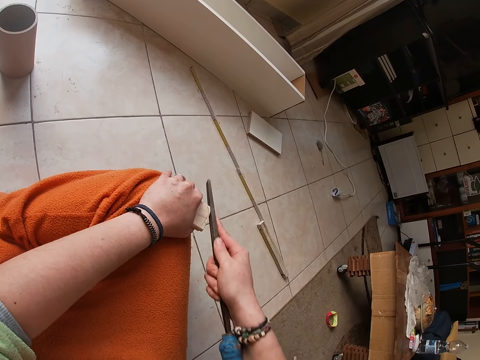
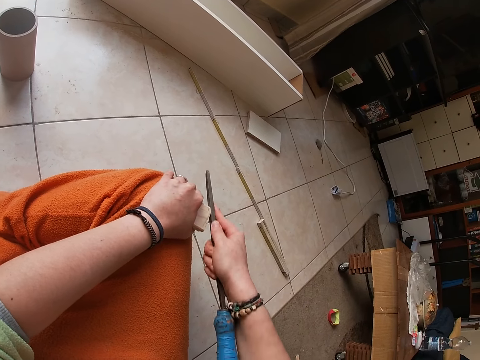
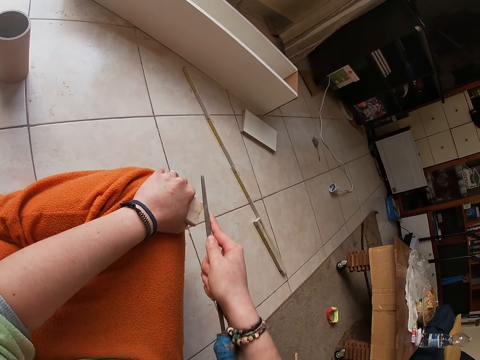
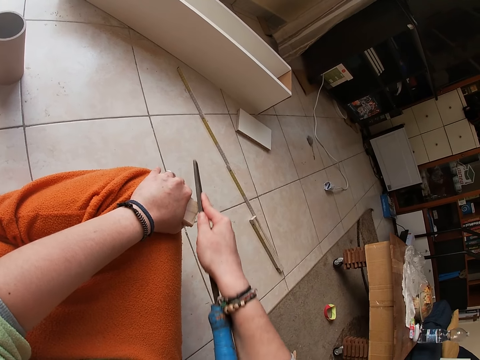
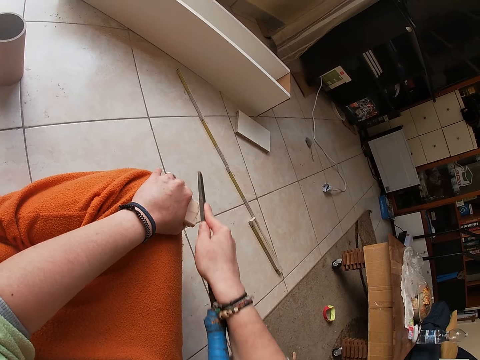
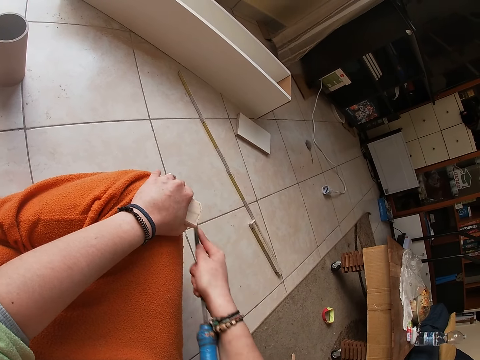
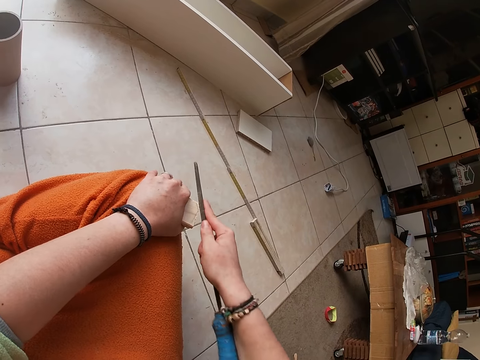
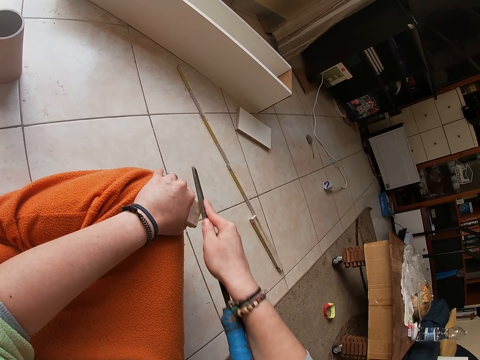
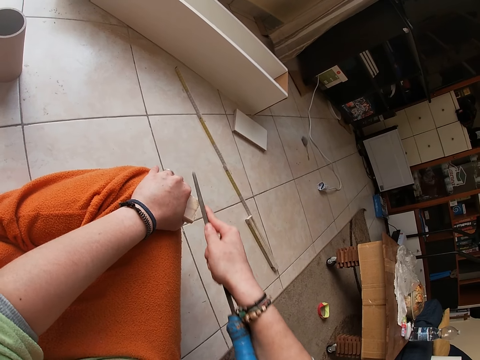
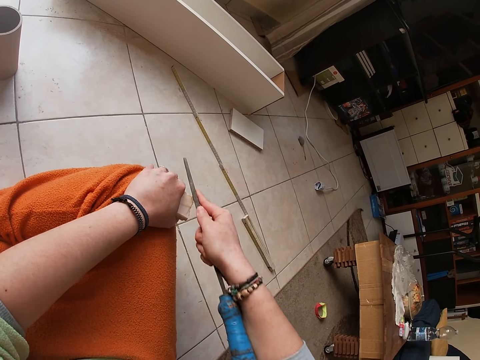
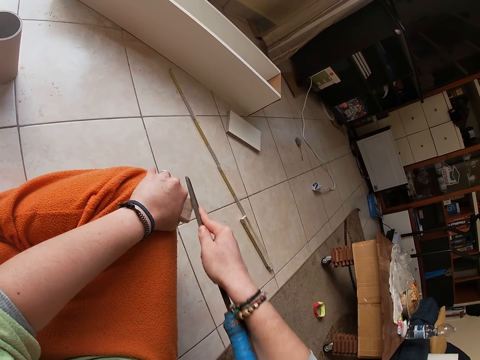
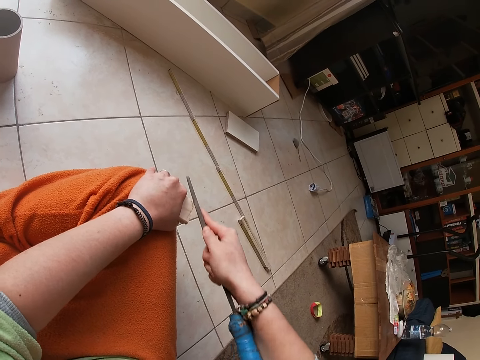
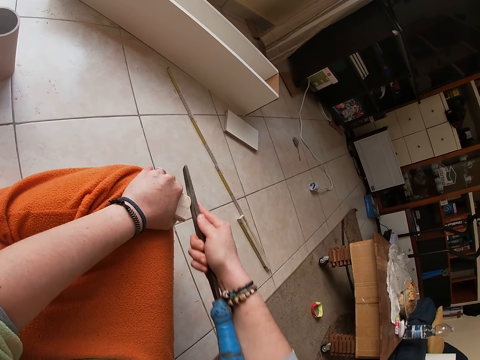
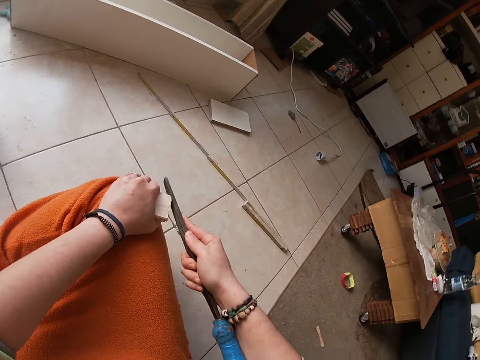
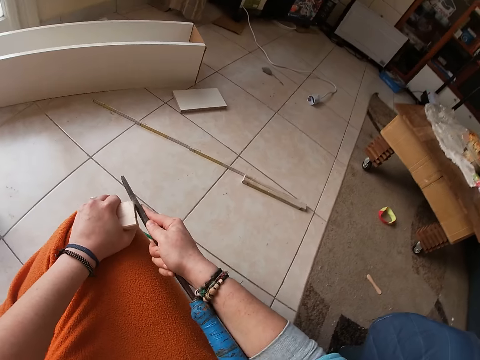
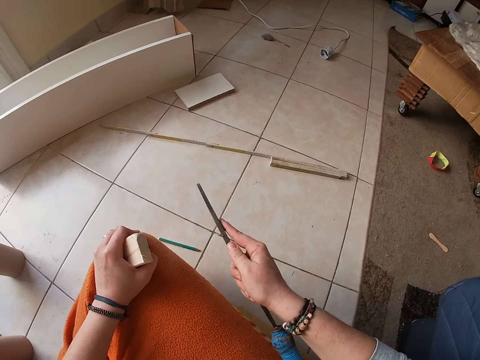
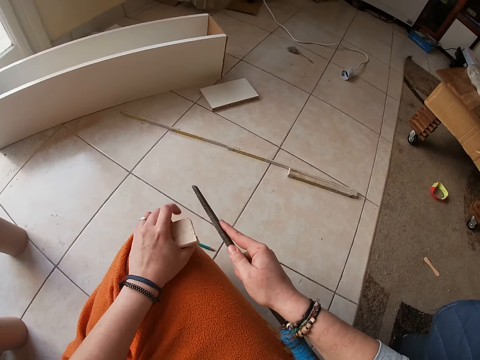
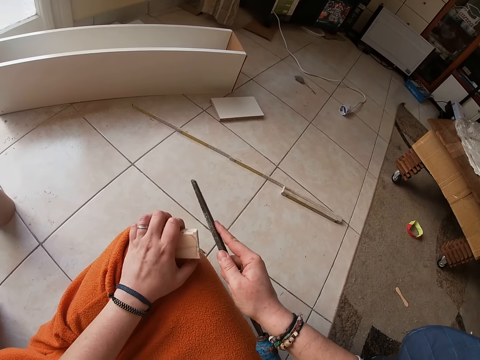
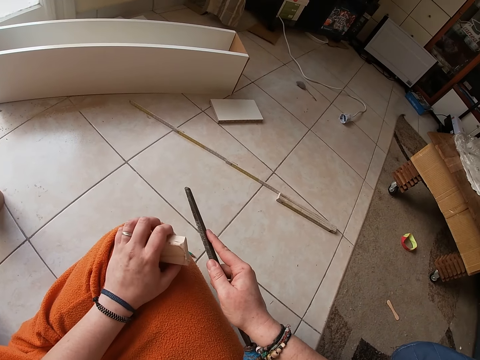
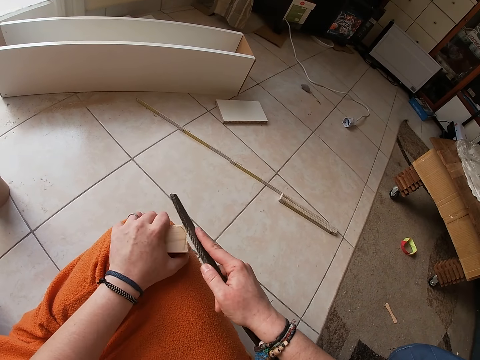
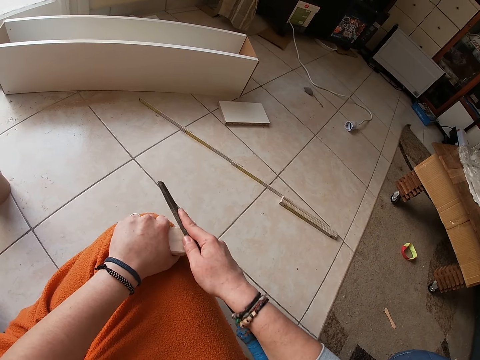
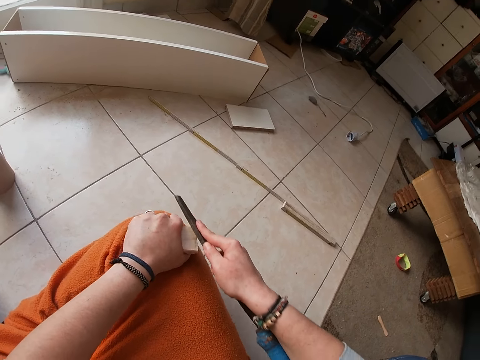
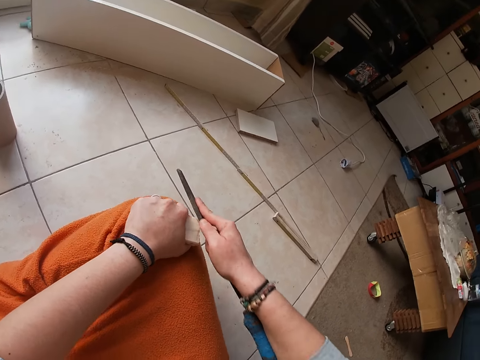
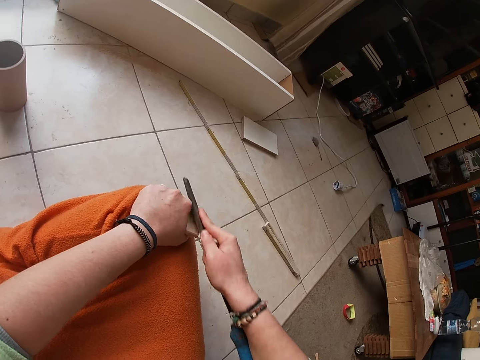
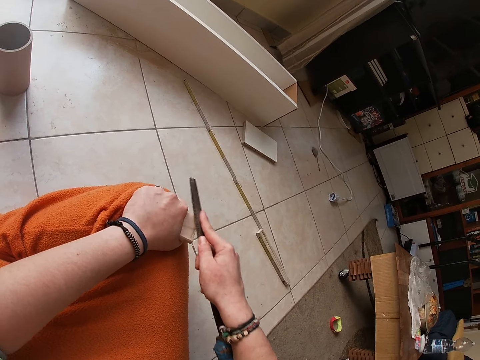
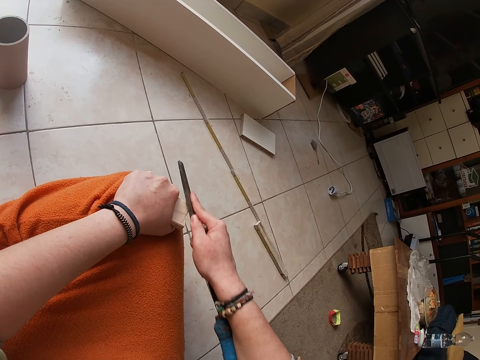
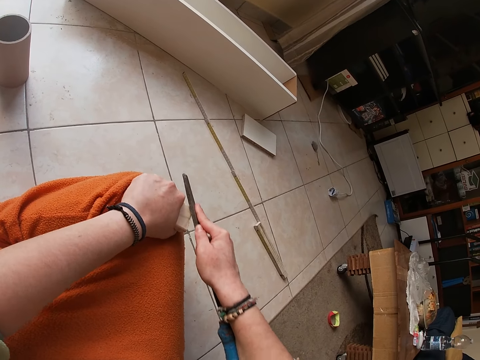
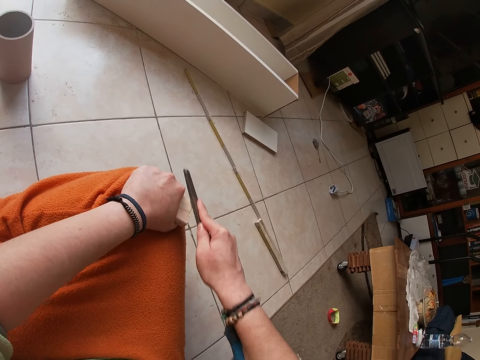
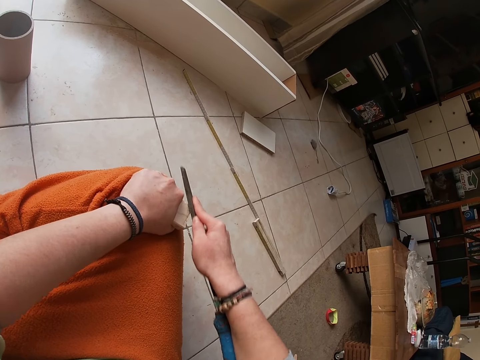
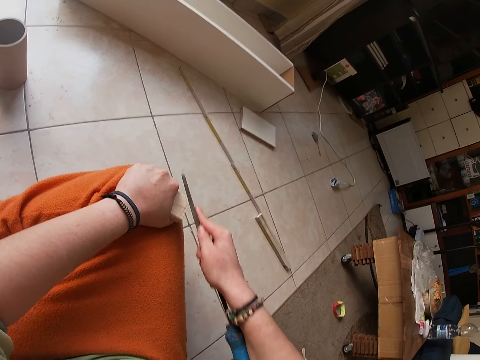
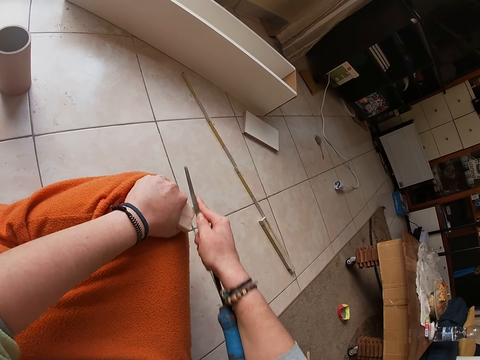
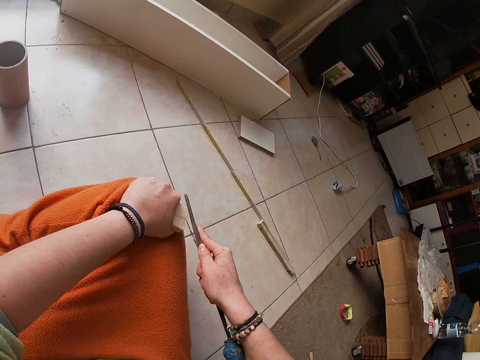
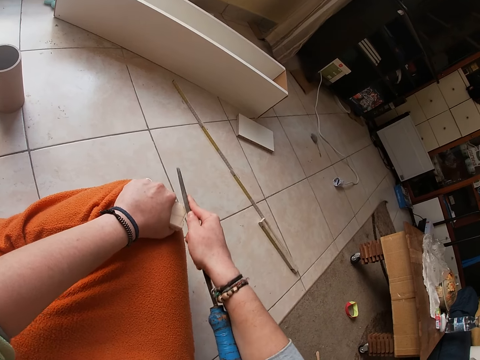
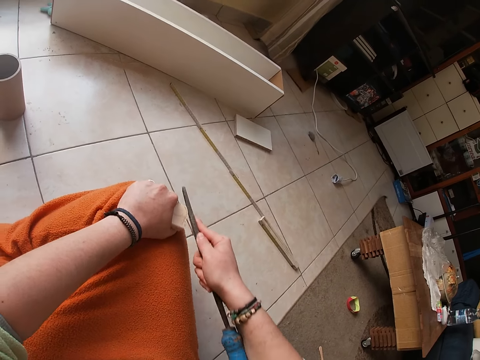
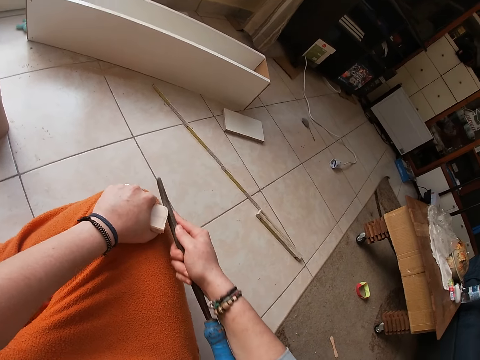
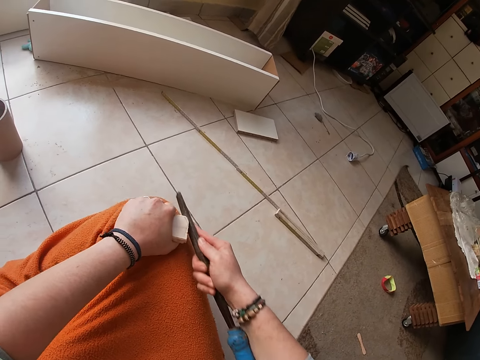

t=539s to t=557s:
The camera wearer smoothens the wood with a wood file. They smoothen the wood with the wood file repeatedly. They look around. They smoothen the wood with the wood file repeatedly.

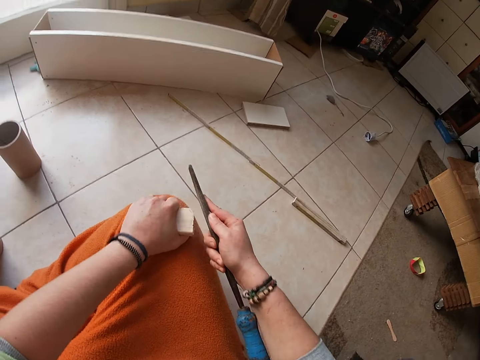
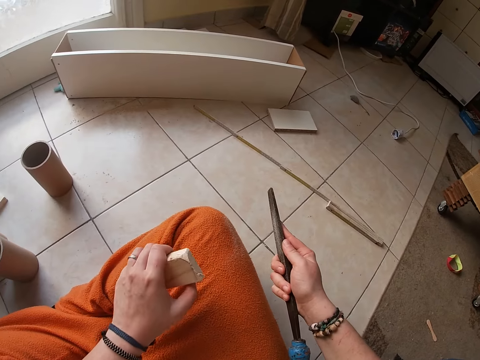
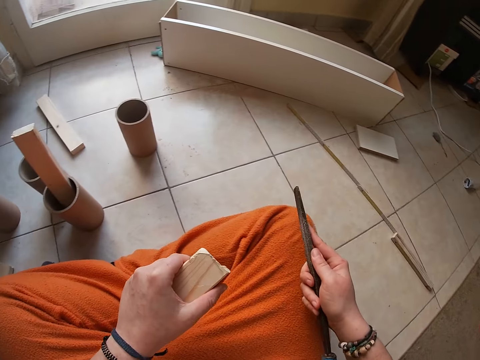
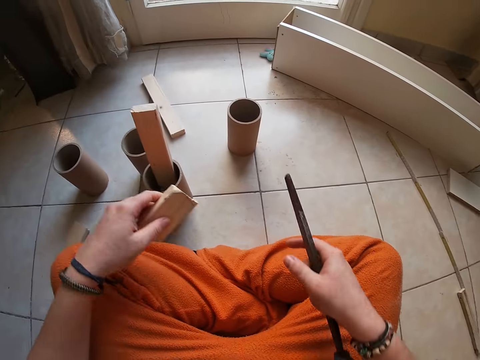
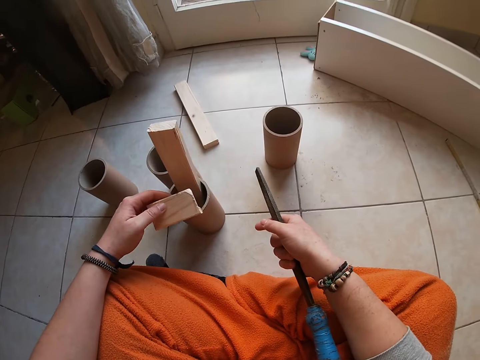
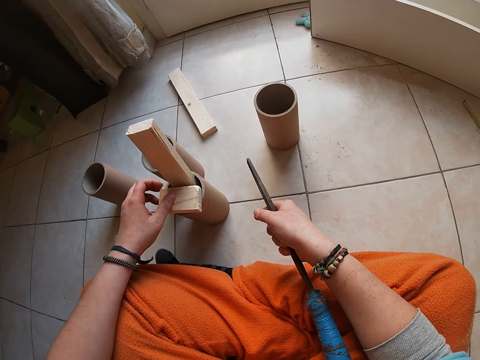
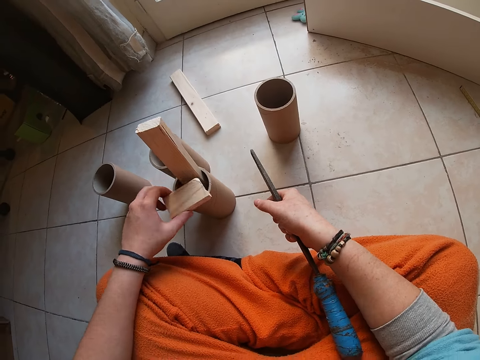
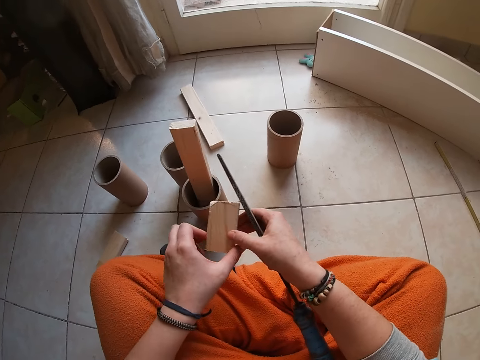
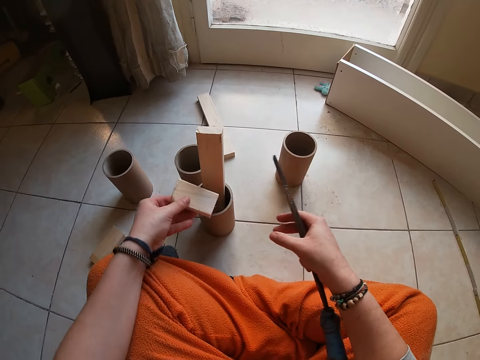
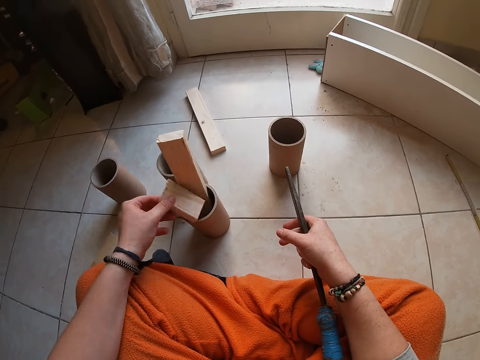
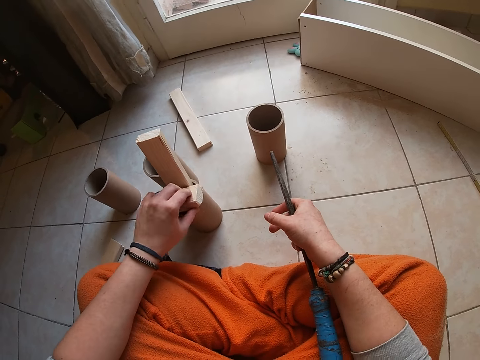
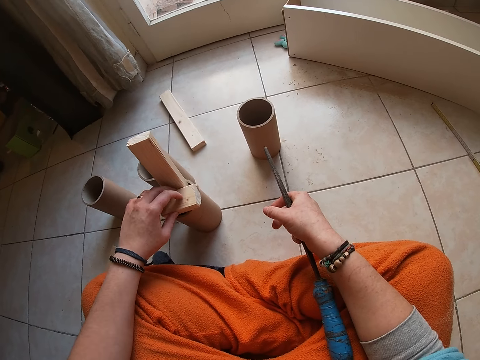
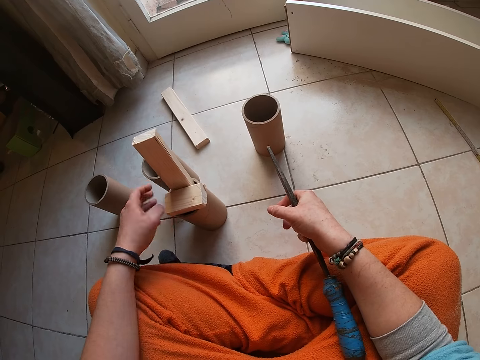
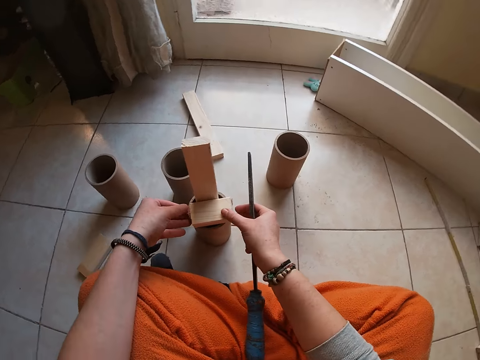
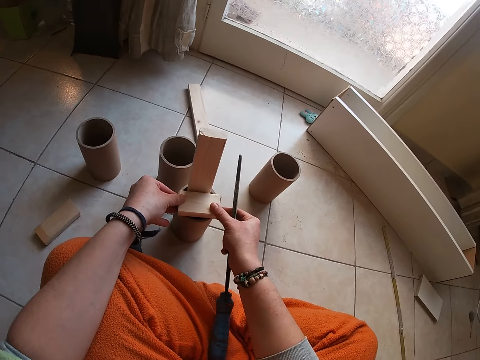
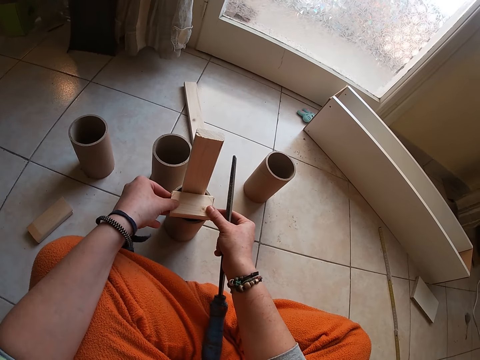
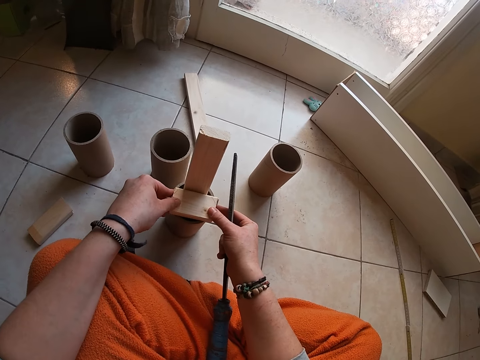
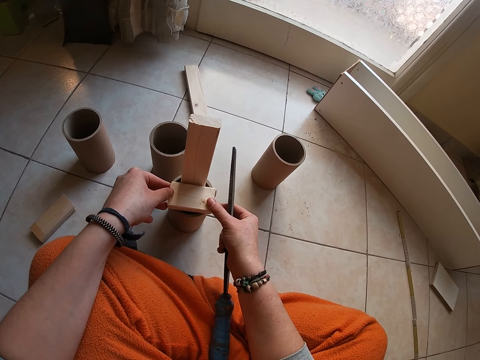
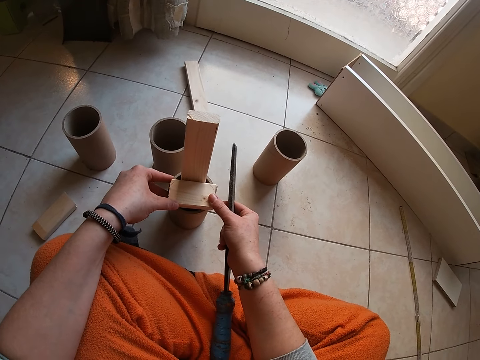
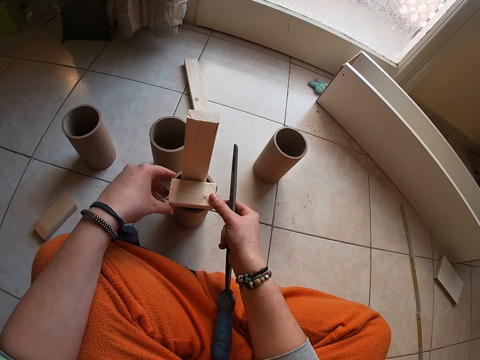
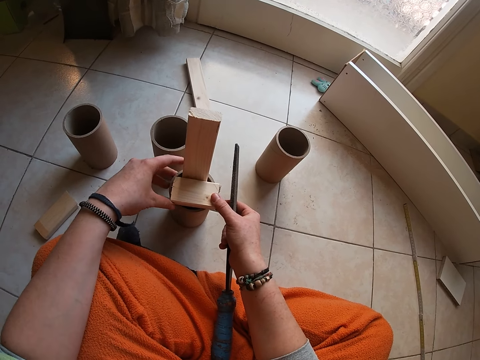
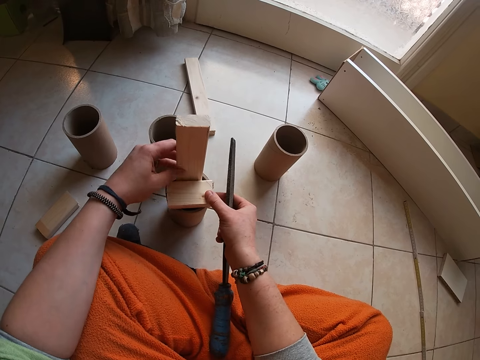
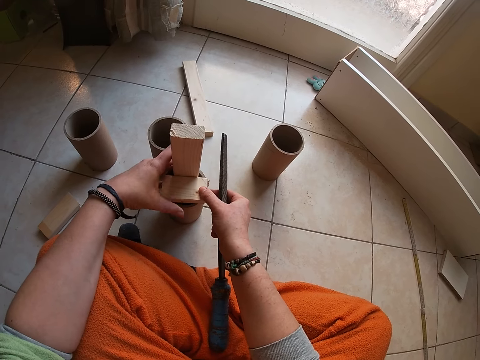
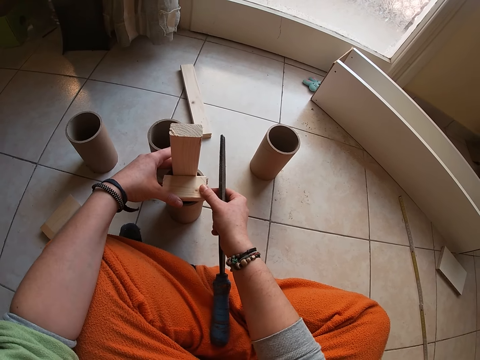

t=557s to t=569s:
The camera wearer looks at the wood. She places the piece of wood on the cylinder or paper tube on a floor with her left hand. She picks the piece of wood from the cylinder with her left hand. She holds the piece of wood with both hands. She flips the piece of wood with her left hand. She places the piece of wood on the cylinder on the floor with her left hand. She holds the piece of wood with both hands. She holds the woods on the paper tube.
